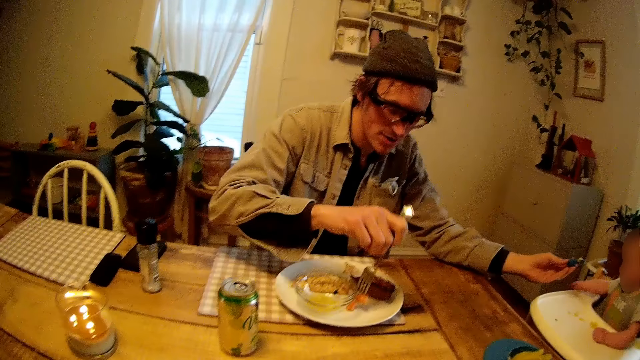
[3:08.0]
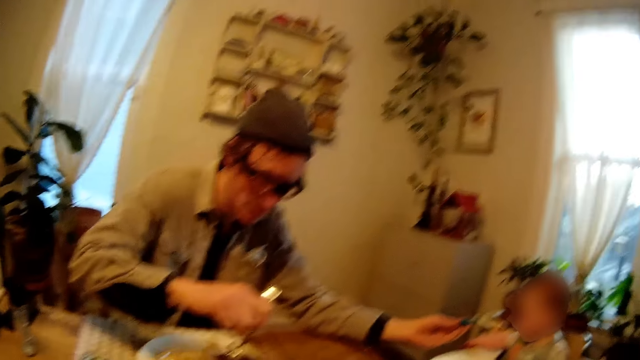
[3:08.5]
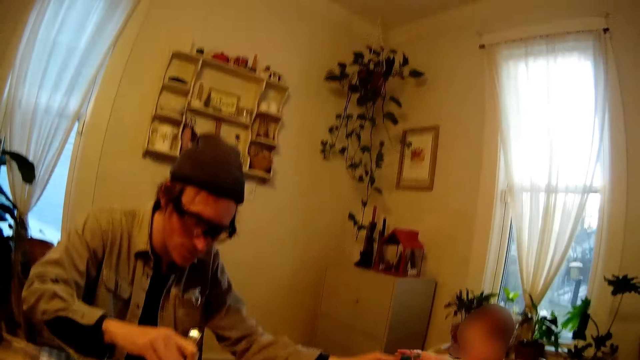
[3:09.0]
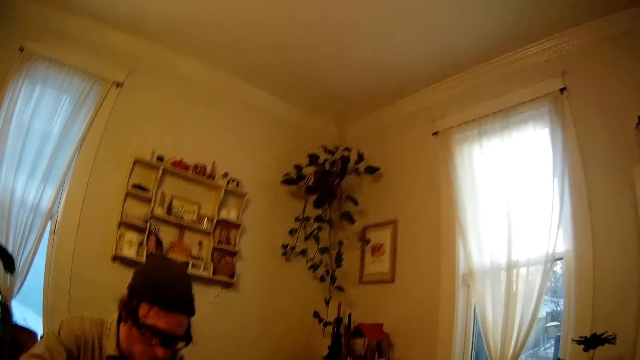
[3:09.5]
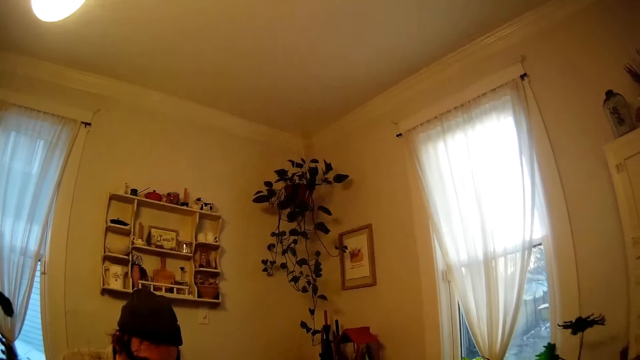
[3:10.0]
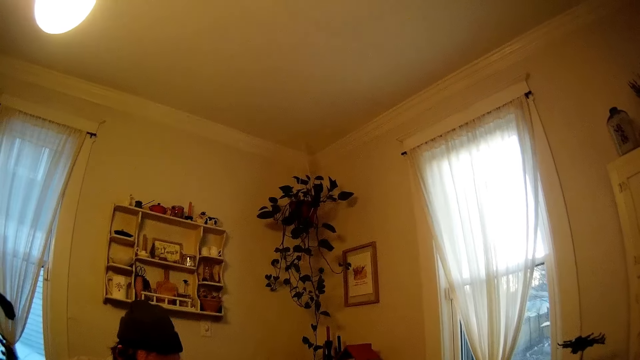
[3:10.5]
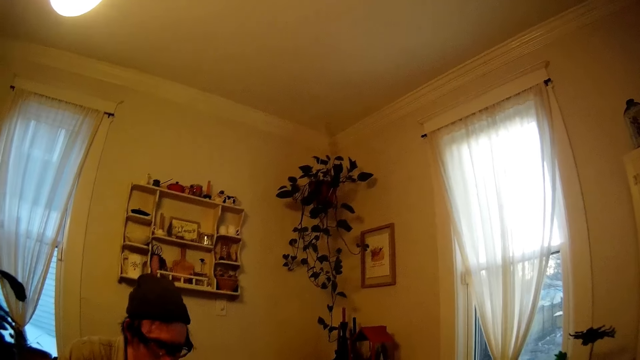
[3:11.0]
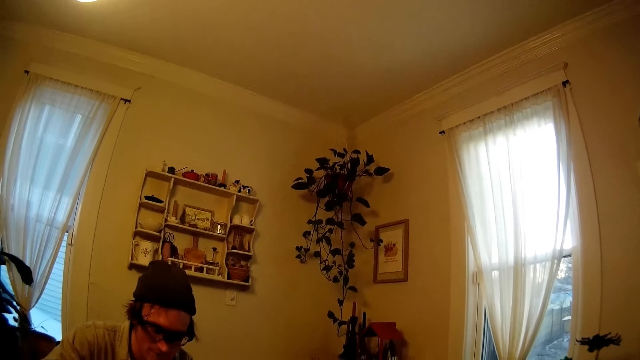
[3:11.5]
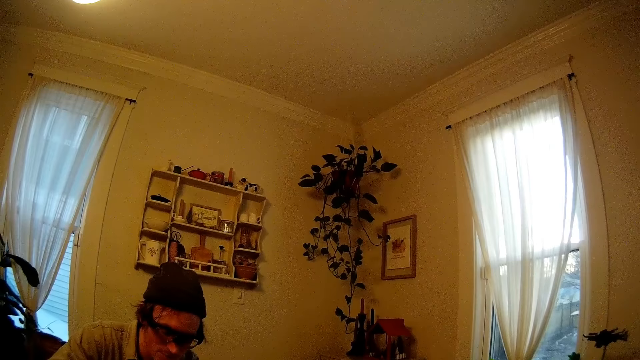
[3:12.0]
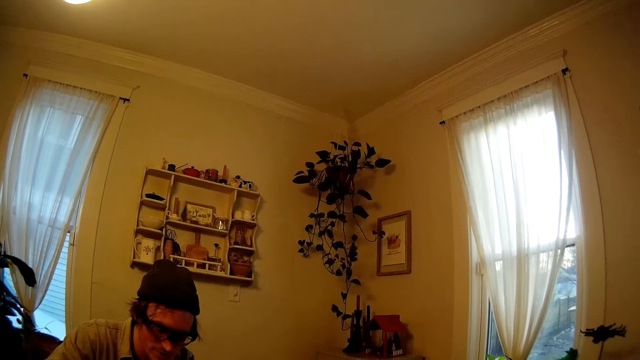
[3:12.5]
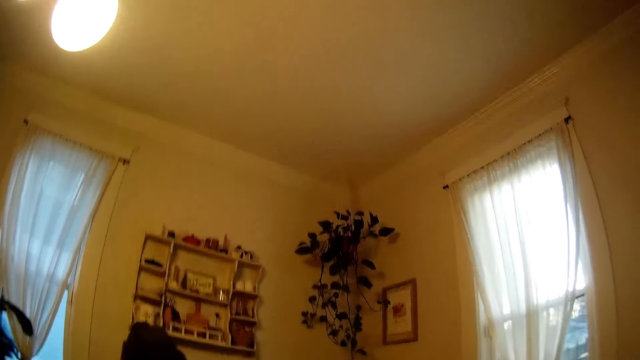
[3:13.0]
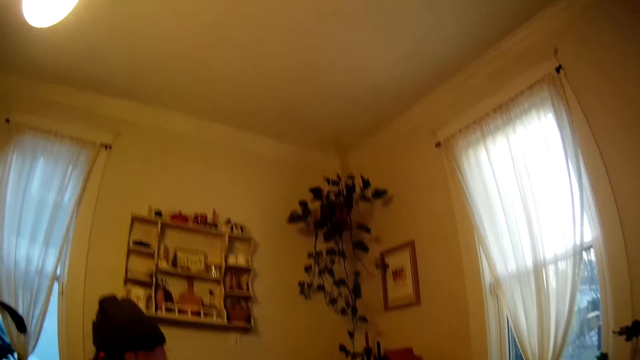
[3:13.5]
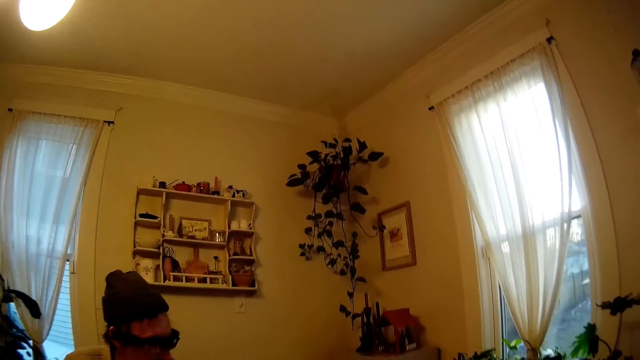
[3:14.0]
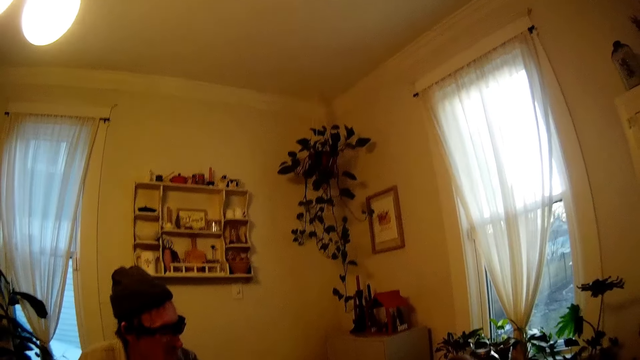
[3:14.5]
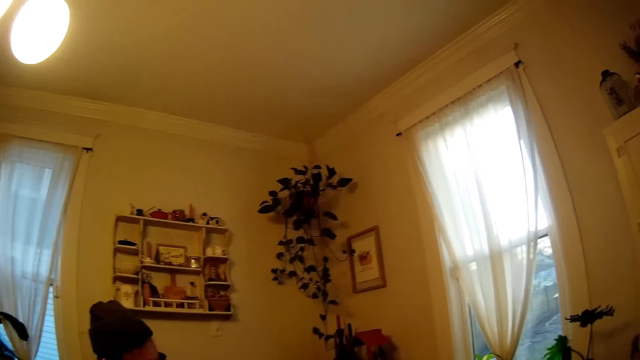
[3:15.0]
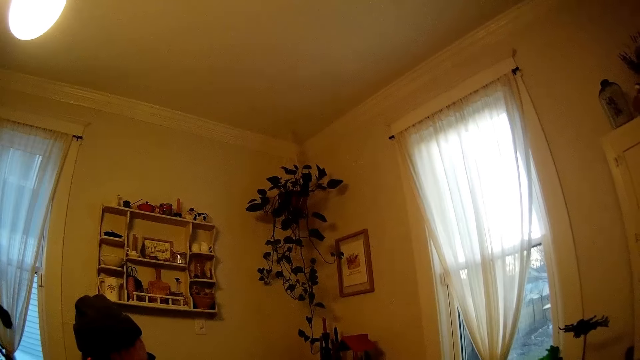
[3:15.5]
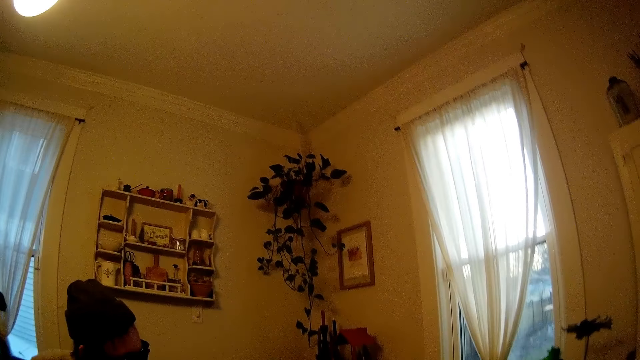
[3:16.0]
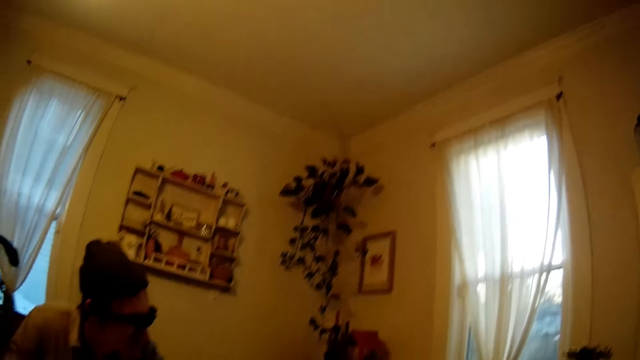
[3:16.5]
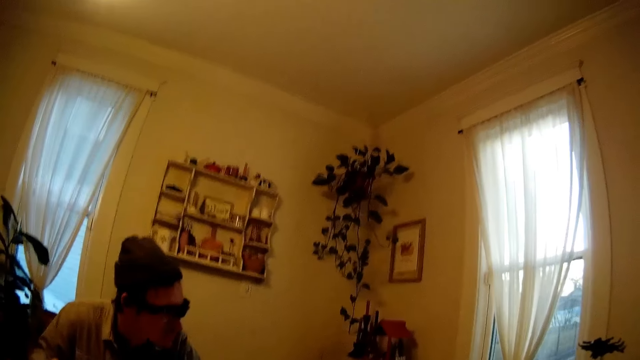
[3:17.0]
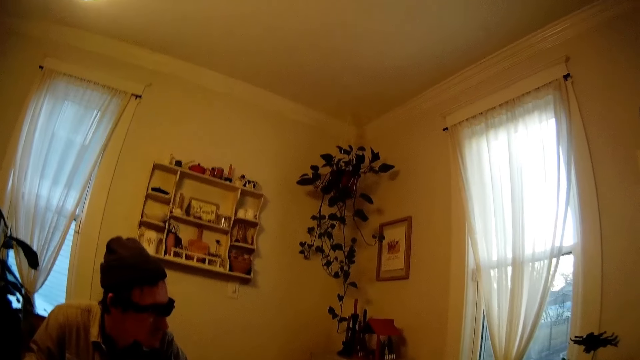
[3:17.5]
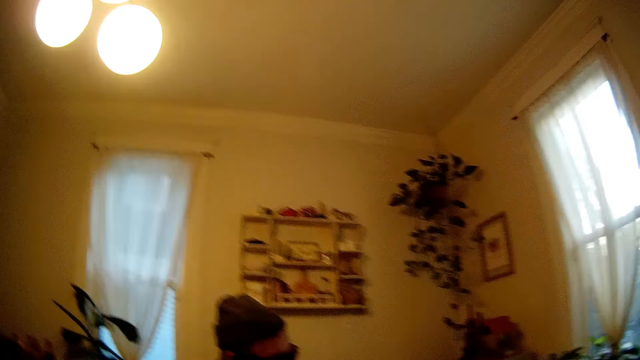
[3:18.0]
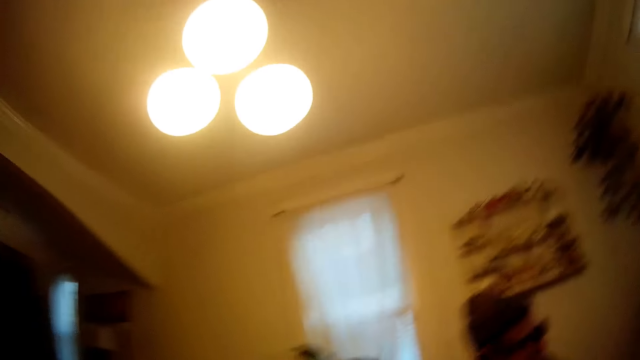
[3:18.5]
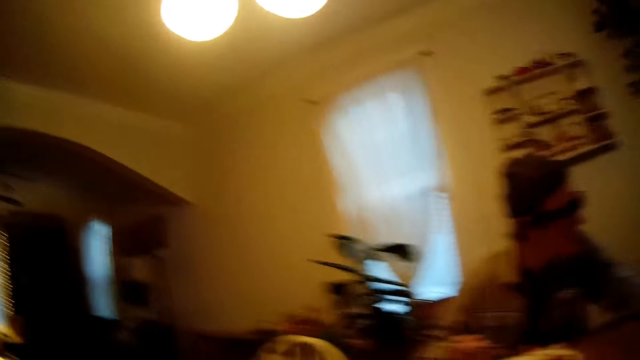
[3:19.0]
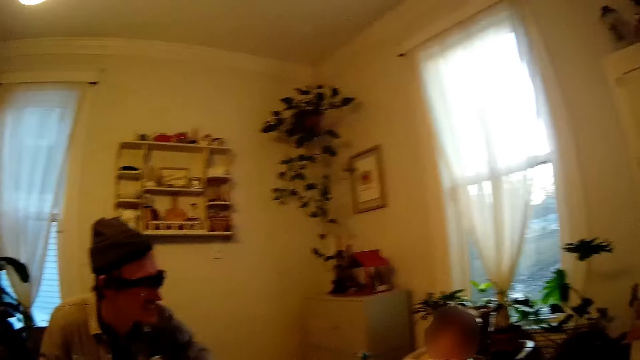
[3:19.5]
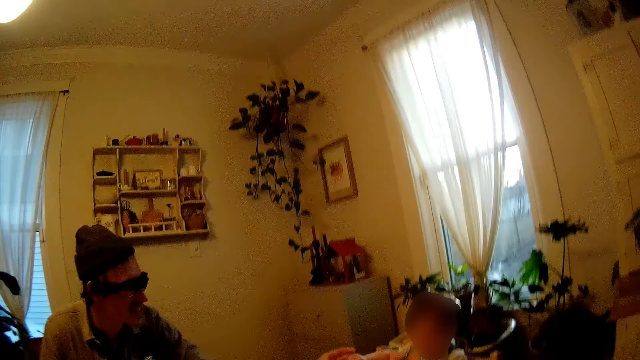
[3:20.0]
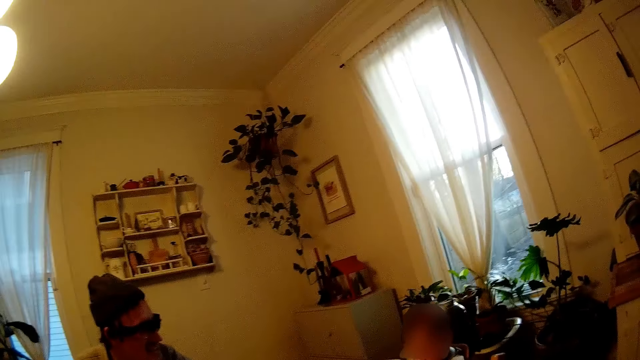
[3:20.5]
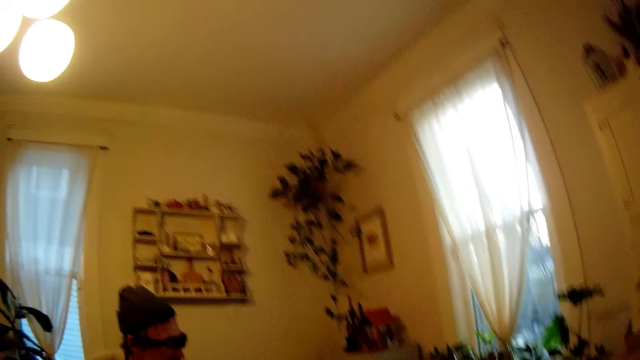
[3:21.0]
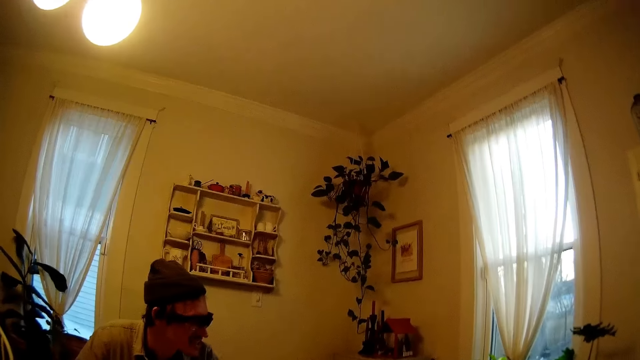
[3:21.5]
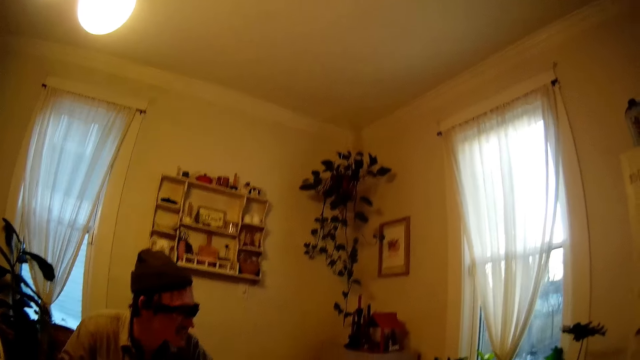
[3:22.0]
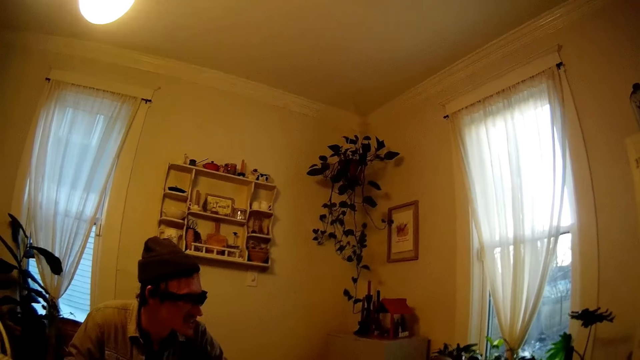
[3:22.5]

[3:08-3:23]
The man talks to the baby. The camera wearer talks to the man. They interacted with the man. They laugh.

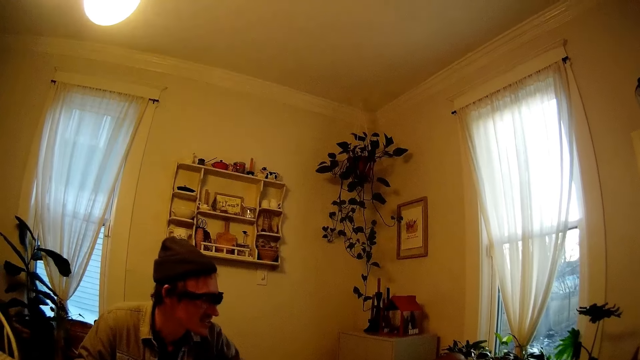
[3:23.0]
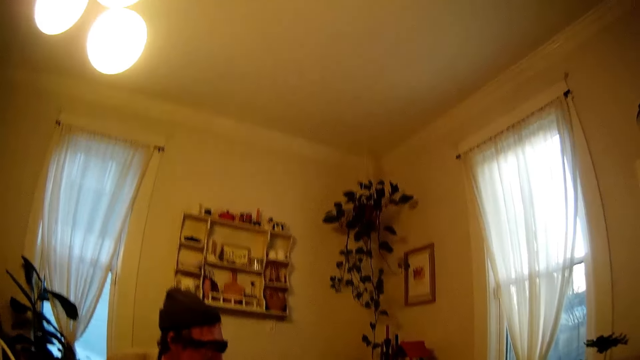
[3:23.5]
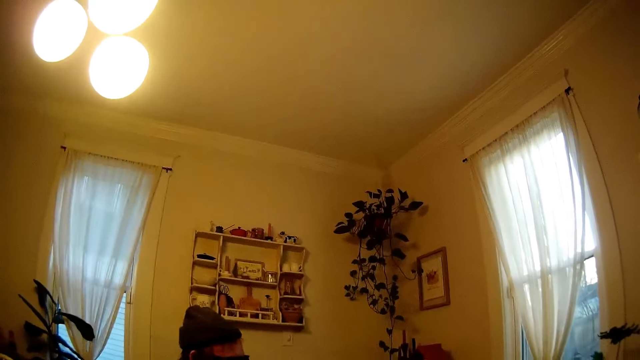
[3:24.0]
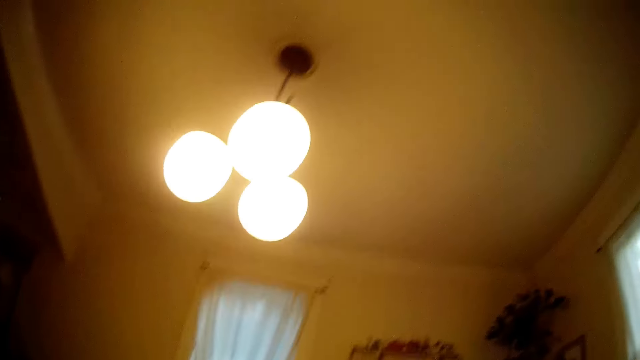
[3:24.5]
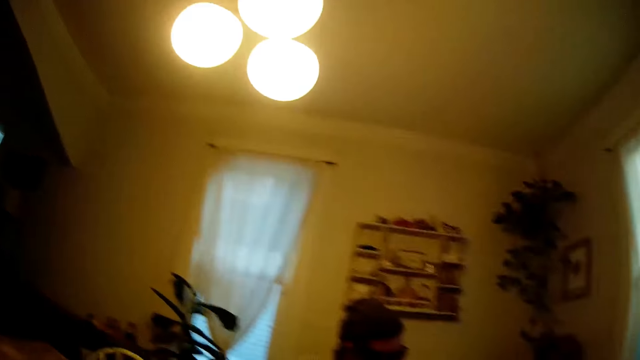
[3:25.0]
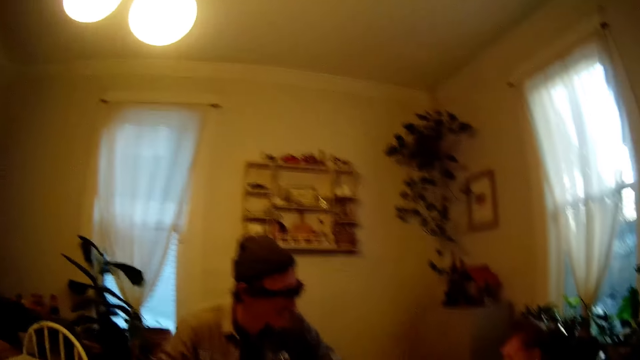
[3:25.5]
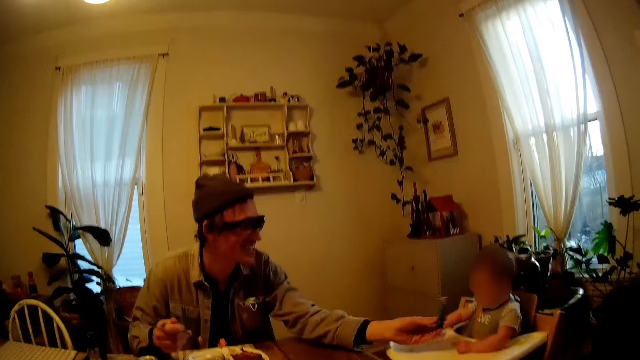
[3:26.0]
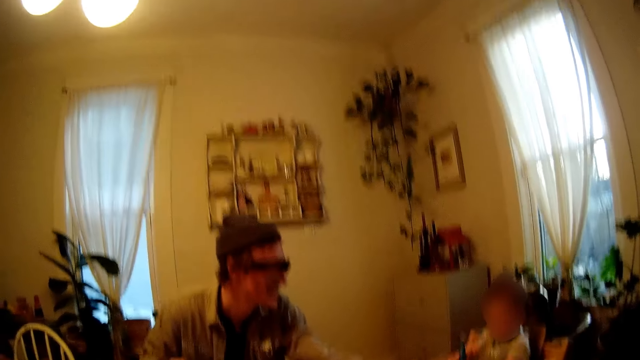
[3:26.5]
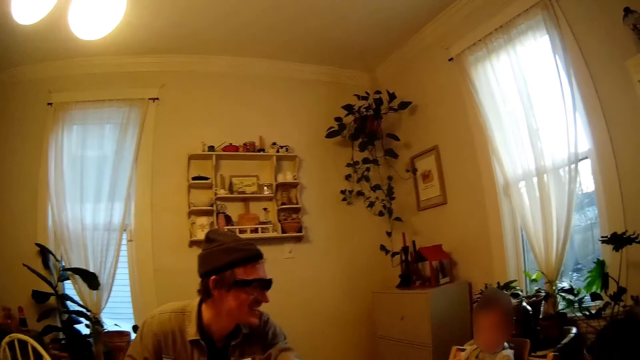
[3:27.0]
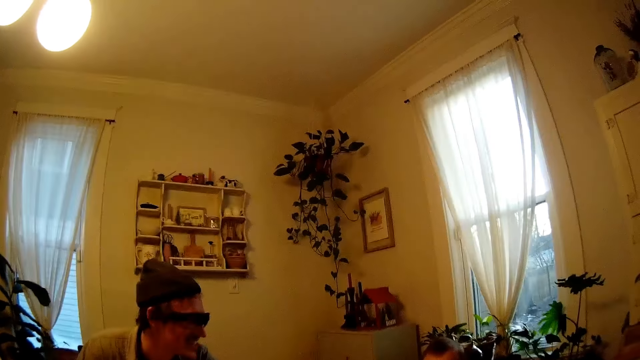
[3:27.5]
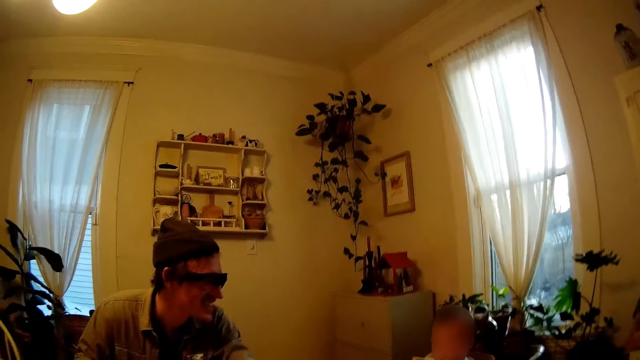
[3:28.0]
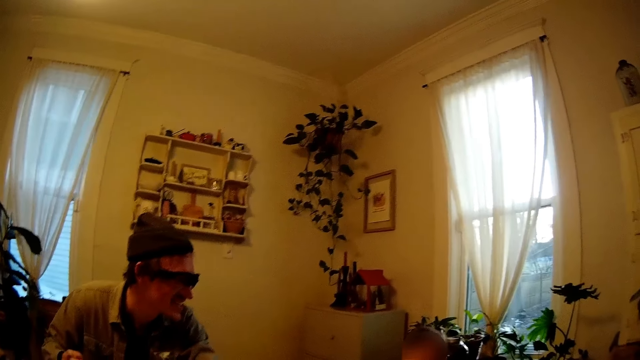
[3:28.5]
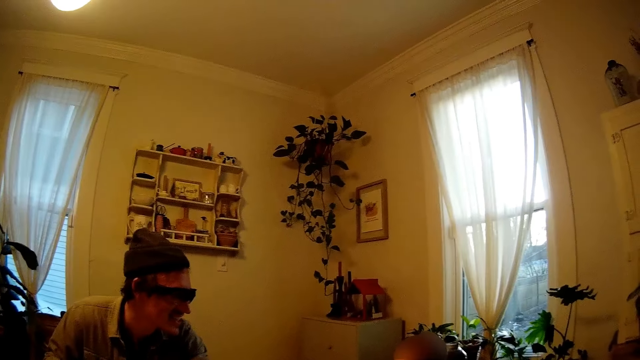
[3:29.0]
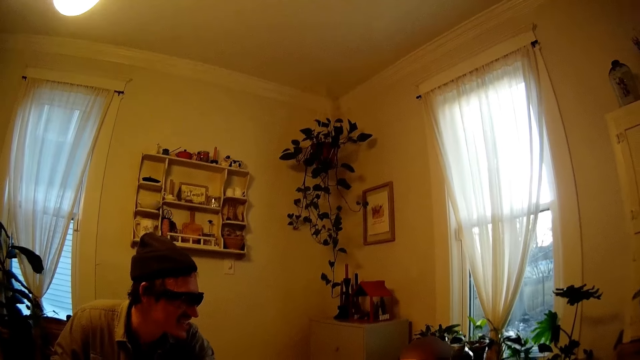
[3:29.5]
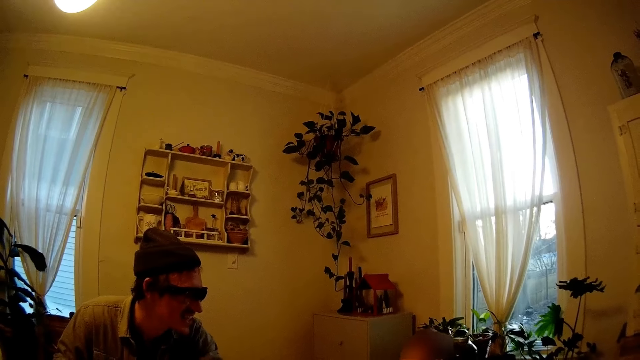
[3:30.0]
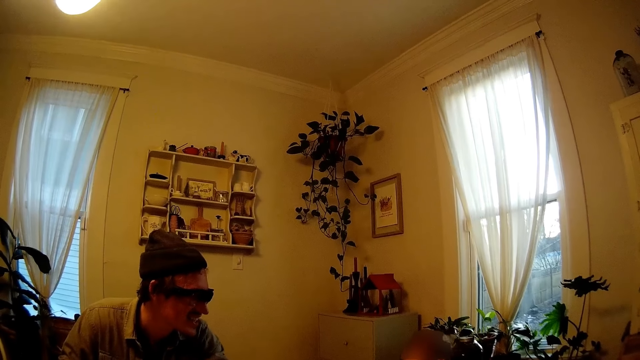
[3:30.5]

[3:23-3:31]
The man holds the spoon with his left hand.
